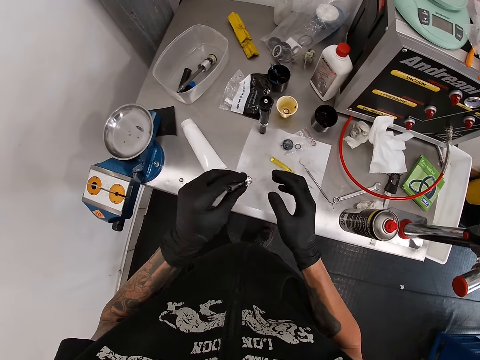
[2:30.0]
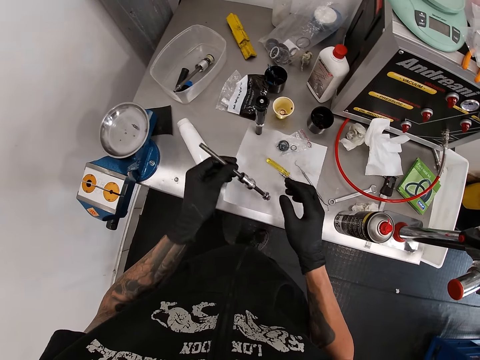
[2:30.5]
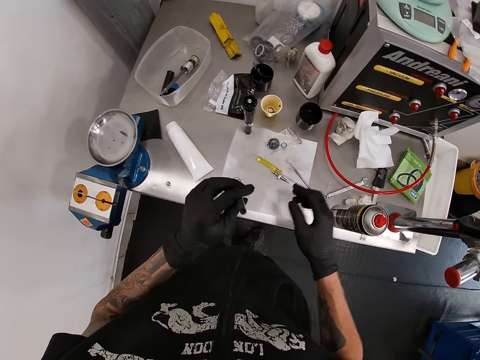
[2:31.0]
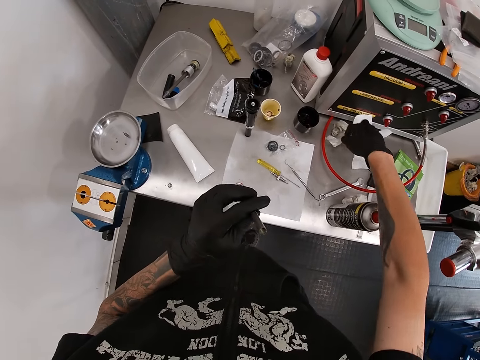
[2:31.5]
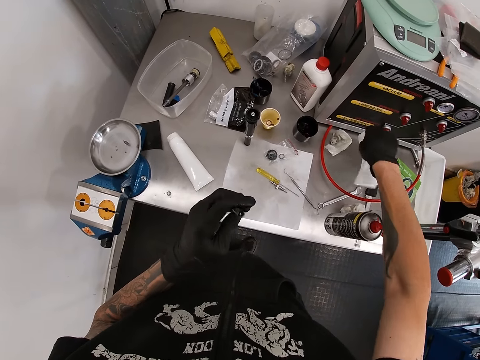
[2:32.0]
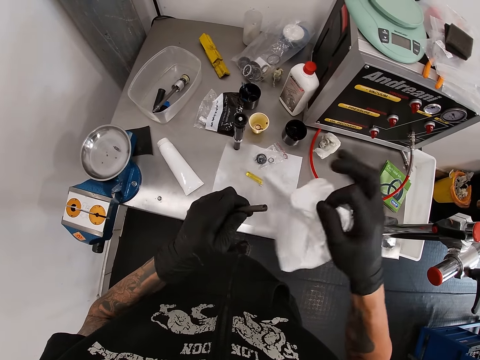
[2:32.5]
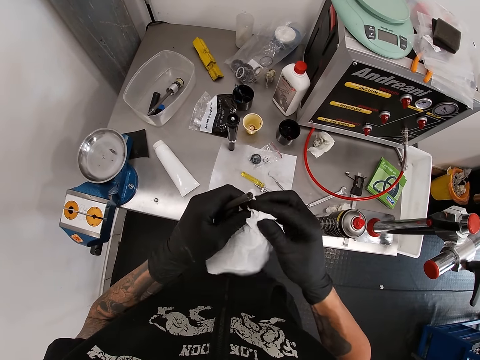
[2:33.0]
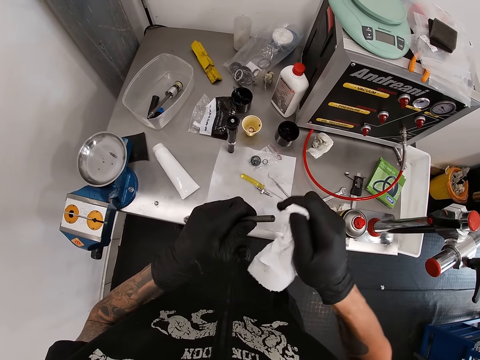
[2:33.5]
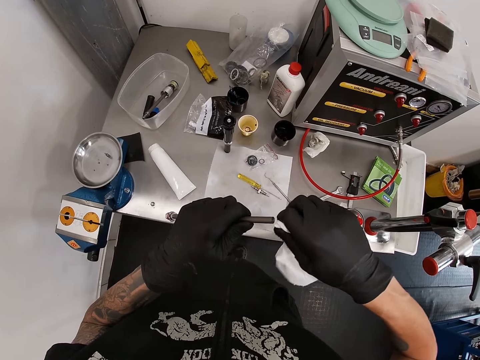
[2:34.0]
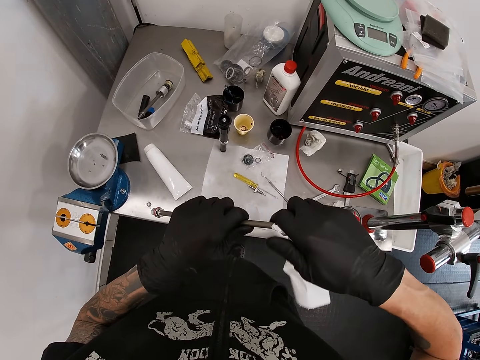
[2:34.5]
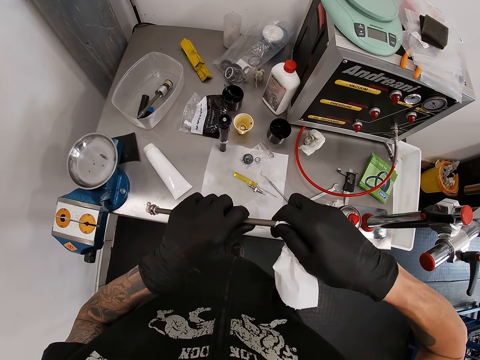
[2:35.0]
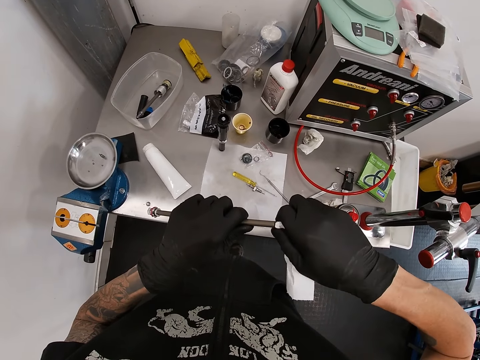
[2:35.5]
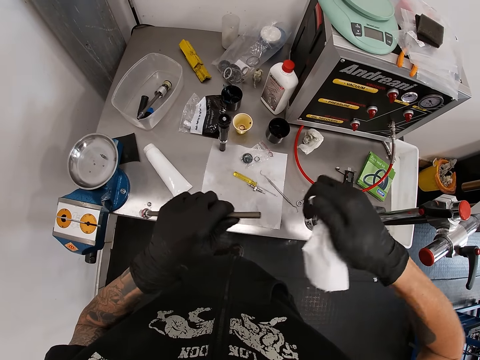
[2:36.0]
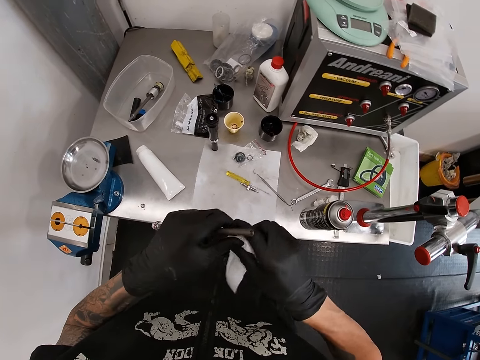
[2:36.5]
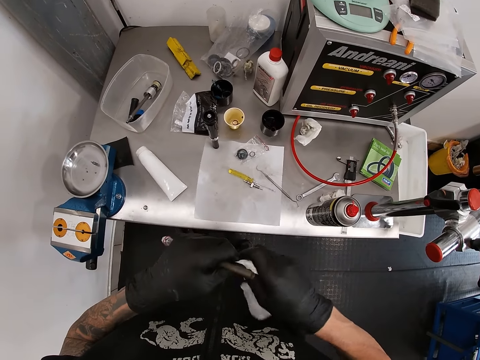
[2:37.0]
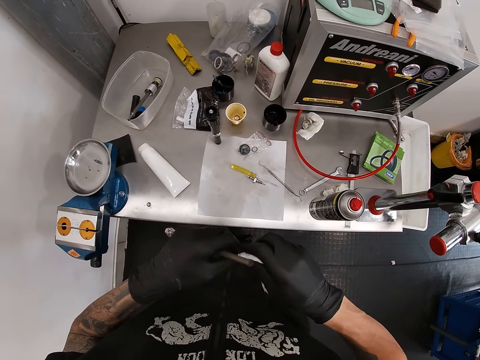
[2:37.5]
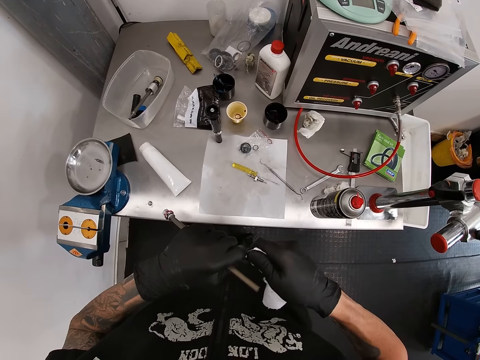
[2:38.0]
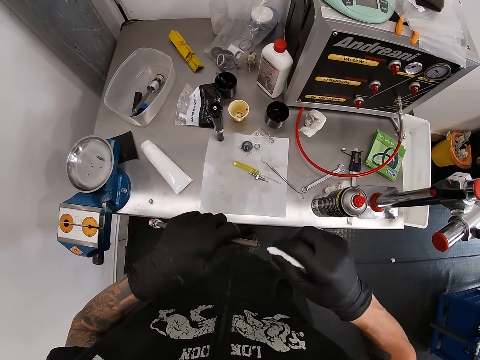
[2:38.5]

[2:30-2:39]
The camera wearer picks the tissue paper from the work bench with his right hand. He cleans the shock bushing absorber or rod with the tissue paper in his right hand. He fits the tissue in the rod. He rotates the tissue paper piece.

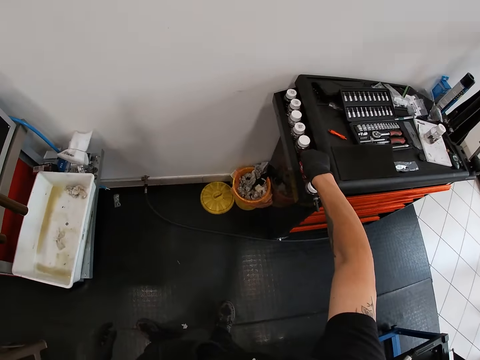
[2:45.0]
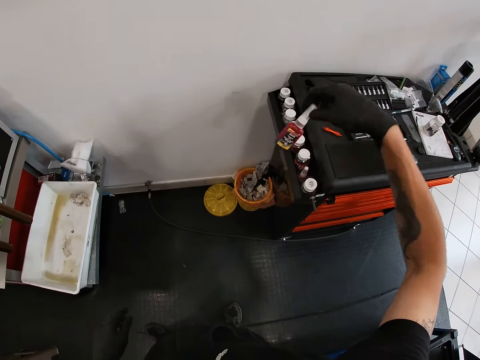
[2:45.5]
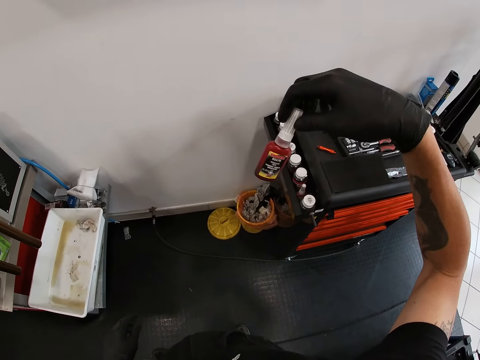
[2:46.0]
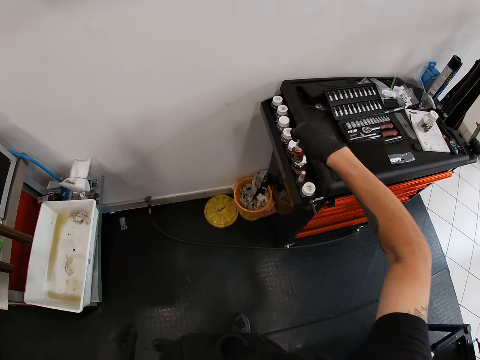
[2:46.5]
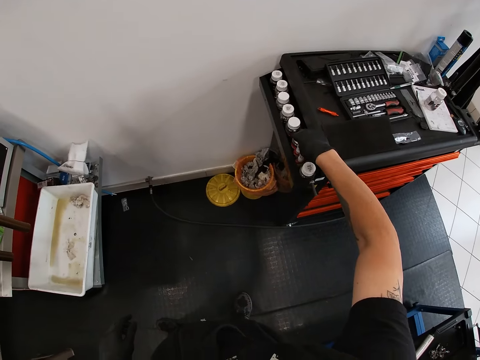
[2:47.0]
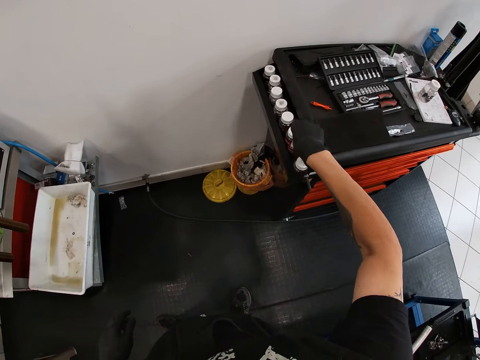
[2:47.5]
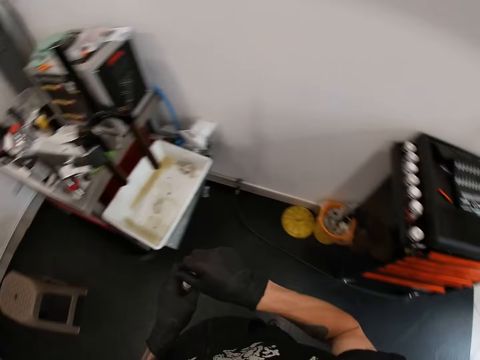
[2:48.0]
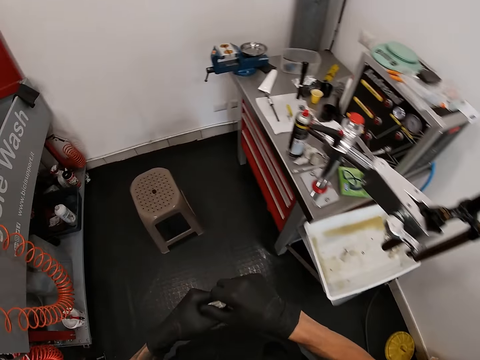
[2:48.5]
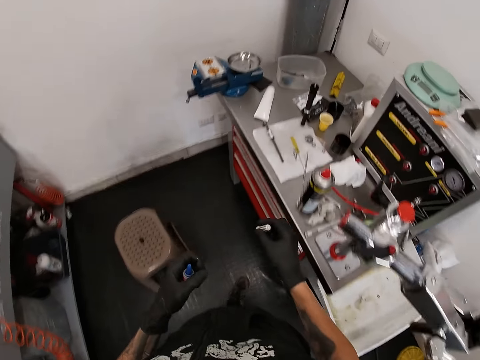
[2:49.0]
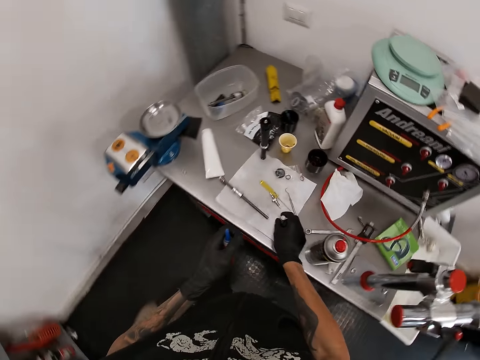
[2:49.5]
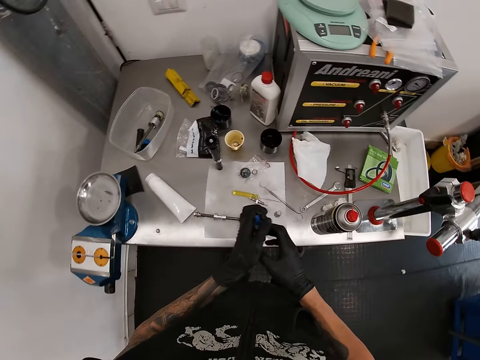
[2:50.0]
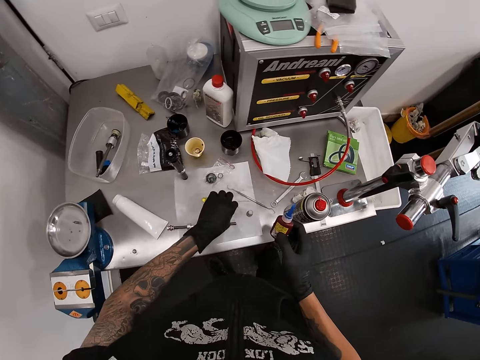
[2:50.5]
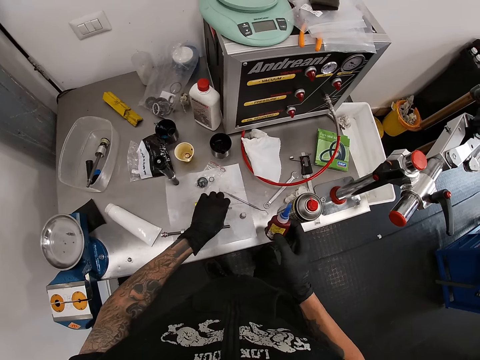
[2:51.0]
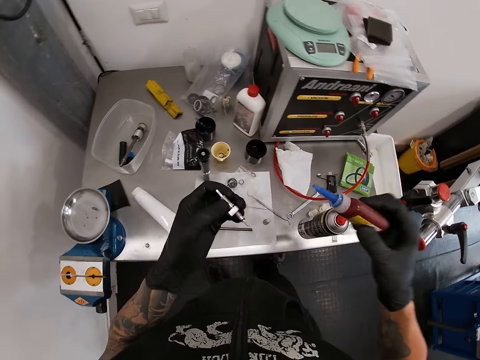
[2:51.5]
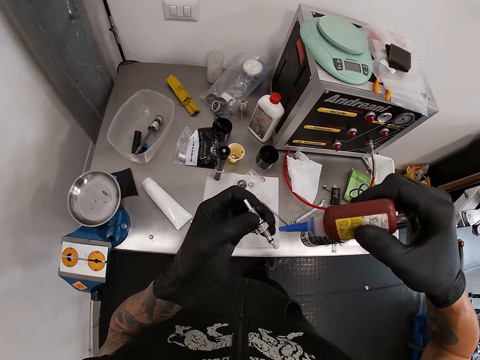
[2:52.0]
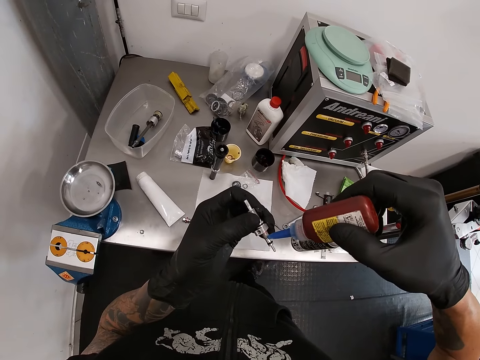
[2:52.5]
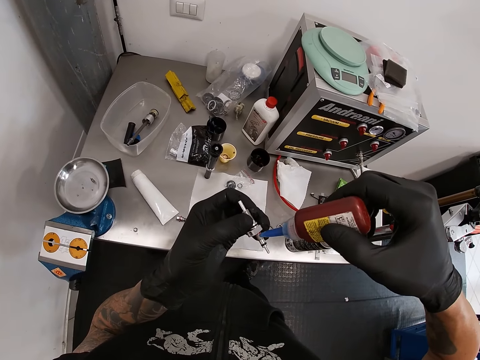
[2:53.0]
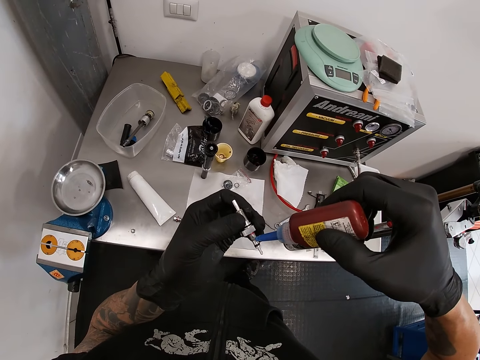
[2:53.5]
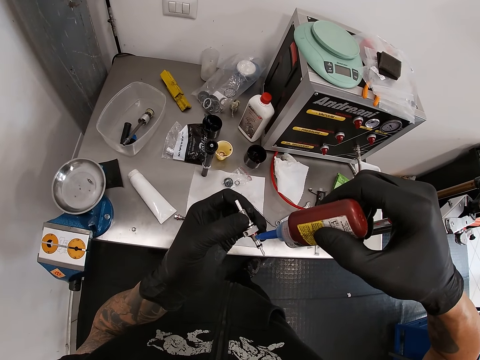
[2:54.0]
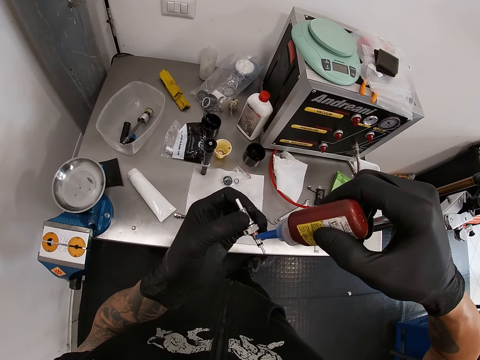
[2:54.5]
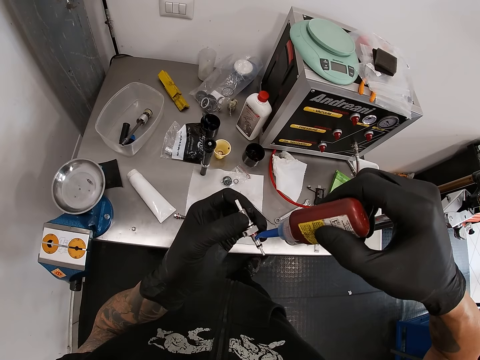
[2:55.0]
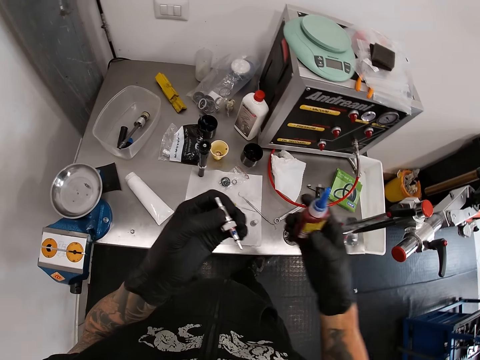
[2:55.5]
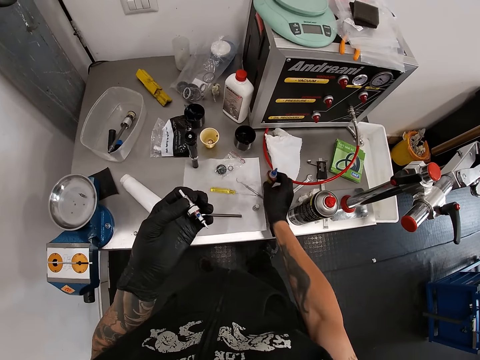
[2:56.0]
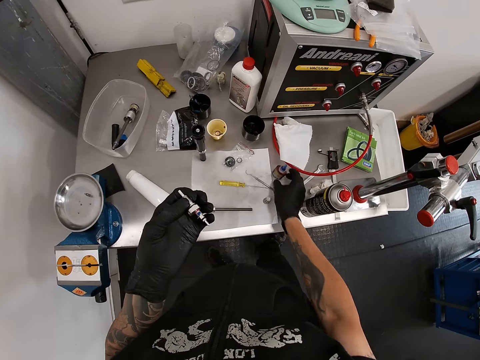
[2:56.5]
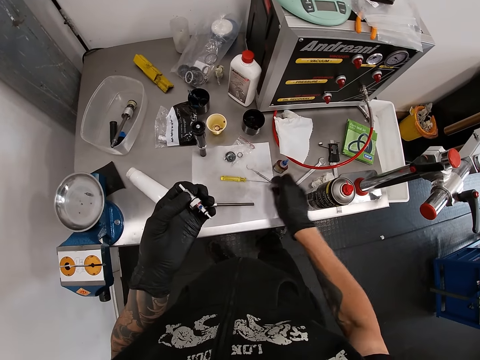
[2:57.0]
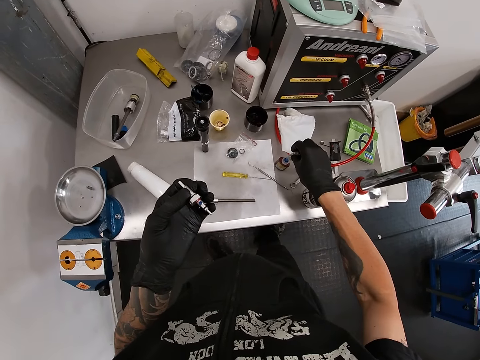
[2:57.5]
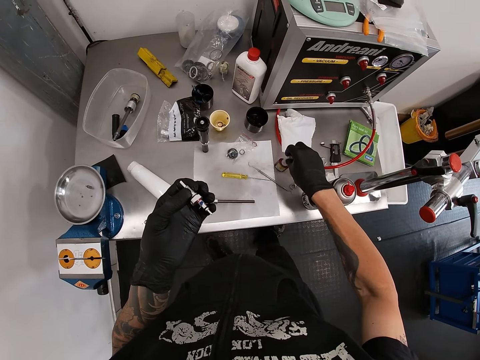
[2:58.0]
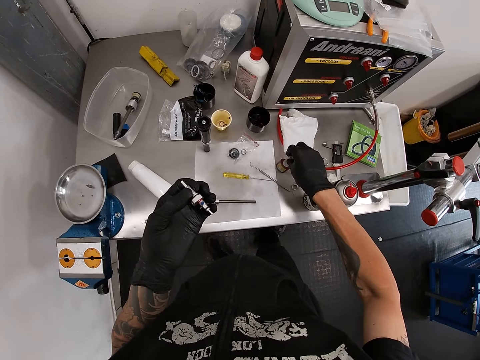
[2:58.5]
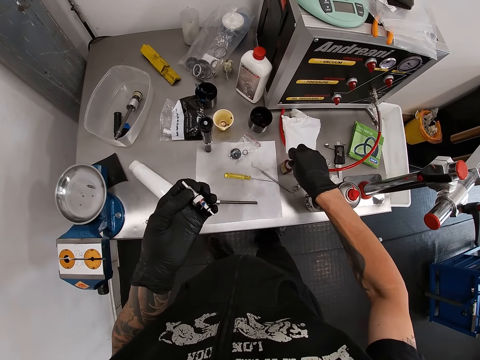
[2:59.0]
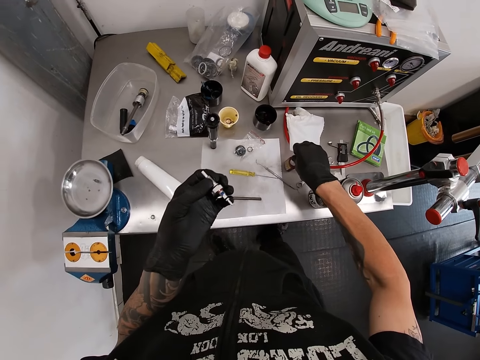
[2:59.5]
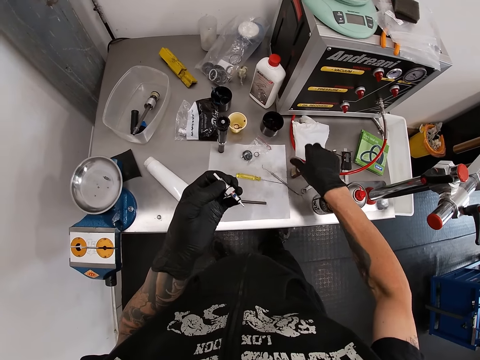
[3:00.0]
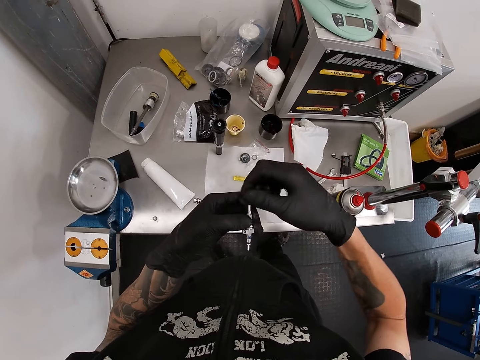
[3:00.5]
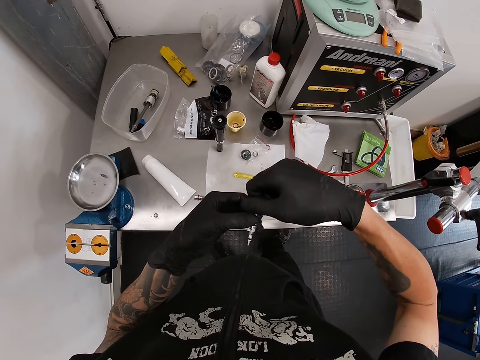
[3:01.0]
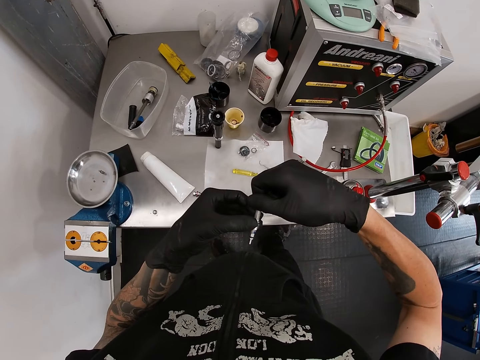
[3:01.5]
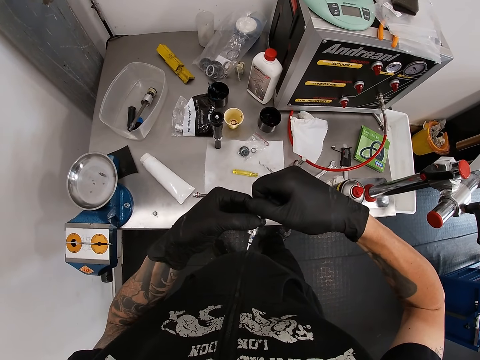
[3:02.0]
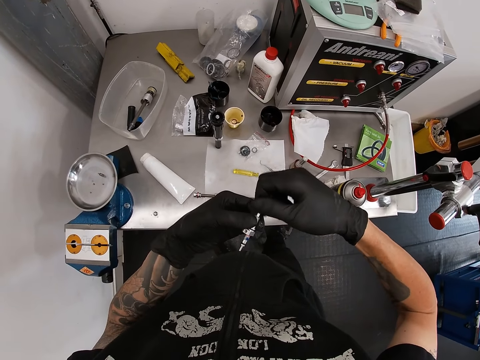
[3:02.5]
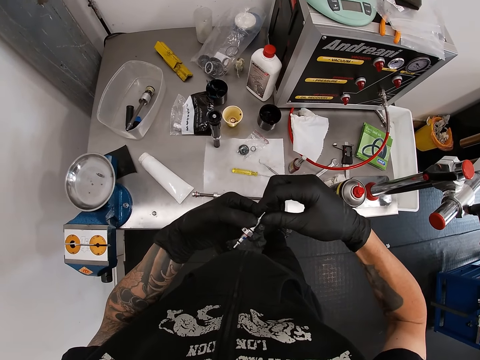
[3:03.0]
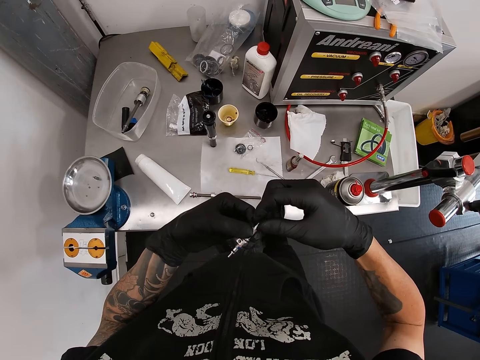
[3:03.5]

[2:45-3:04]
The camera wearer picks a bottle or metal glue from the side of a work bench with his right hand. He stares at the glue bottle. He drops the bottle by the side of the work bench with his right hand. He picks the bottle from the side of the work bench with his right hand. He opens the bottle with both hands. He drops the cap of the bottle on the work bench with his right hand. He picks the plug or metal rod from the work bench with his left hand. He pours the content of the bottle on the plug with the bottle in his right hand. He drops the bottle on the work bench with his right hand. He picks the cap of the bottle from the work bench with his right hand. He covers the bottle with the cap on the work bench with his right hand. He holds the plug with both hands.
